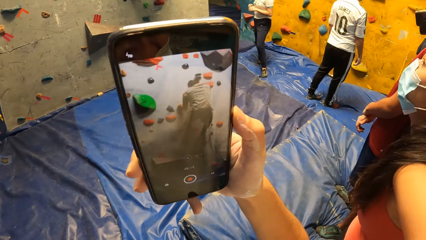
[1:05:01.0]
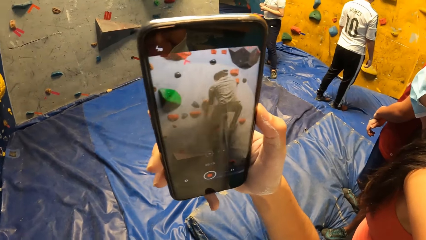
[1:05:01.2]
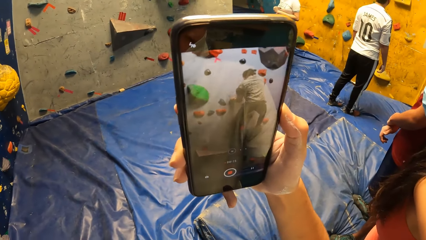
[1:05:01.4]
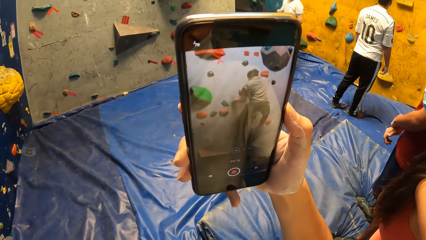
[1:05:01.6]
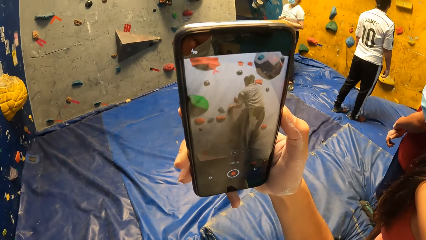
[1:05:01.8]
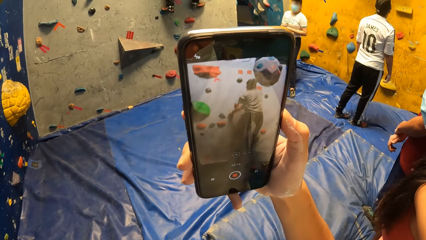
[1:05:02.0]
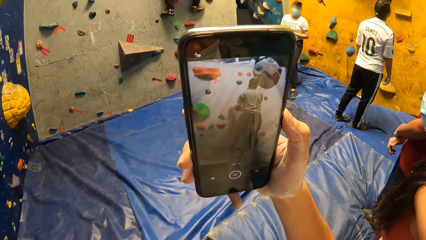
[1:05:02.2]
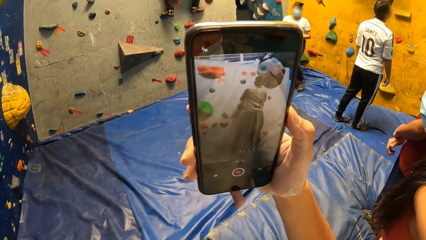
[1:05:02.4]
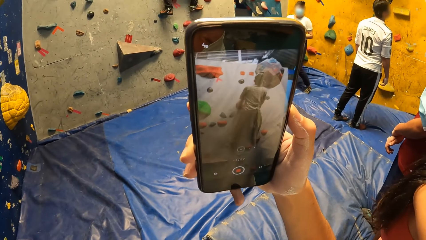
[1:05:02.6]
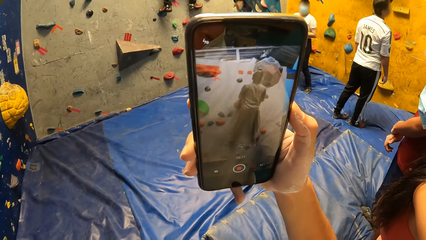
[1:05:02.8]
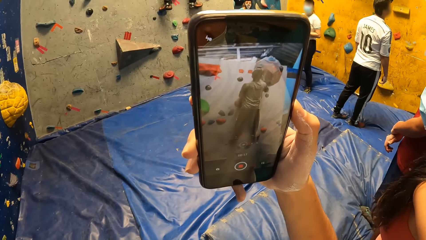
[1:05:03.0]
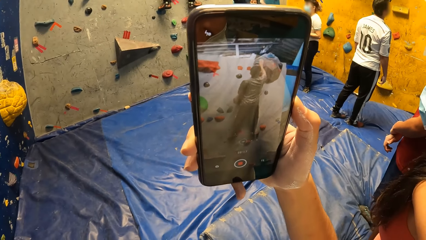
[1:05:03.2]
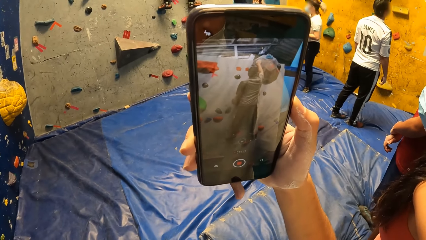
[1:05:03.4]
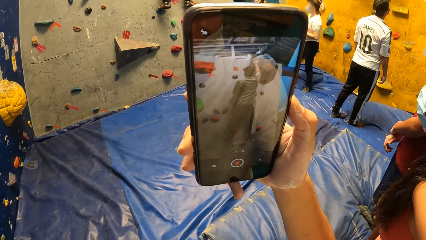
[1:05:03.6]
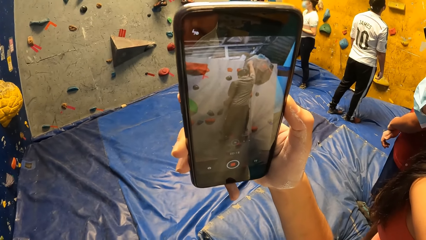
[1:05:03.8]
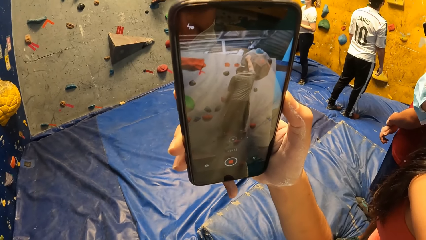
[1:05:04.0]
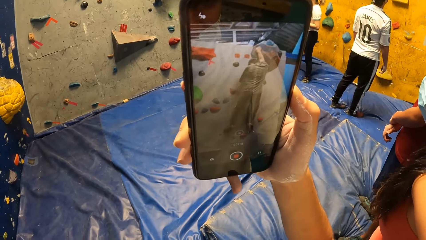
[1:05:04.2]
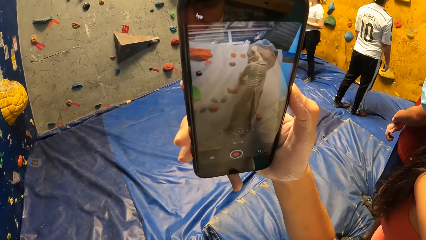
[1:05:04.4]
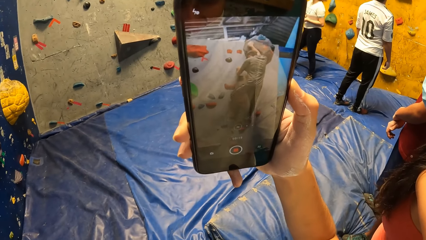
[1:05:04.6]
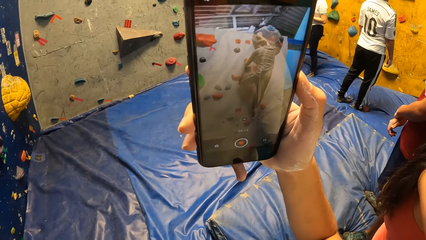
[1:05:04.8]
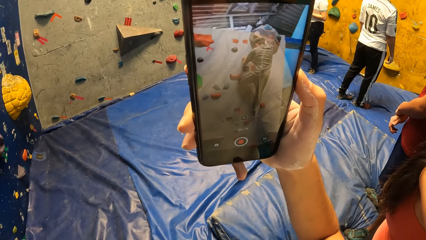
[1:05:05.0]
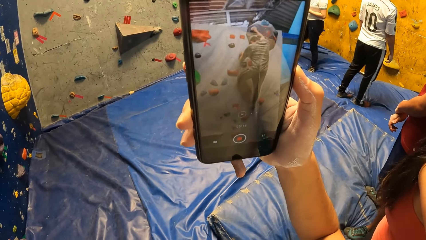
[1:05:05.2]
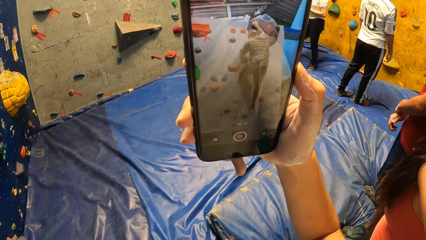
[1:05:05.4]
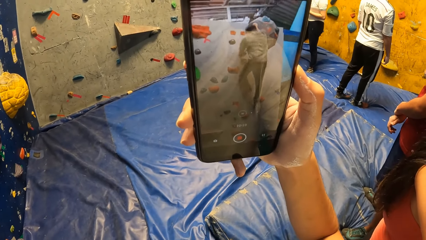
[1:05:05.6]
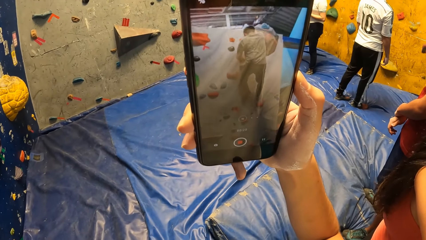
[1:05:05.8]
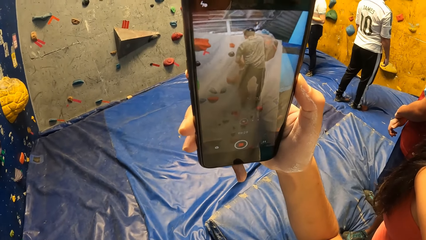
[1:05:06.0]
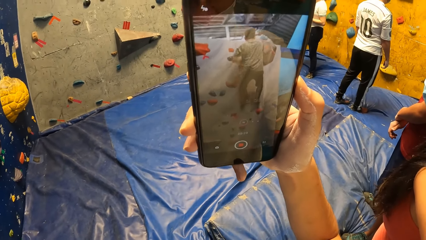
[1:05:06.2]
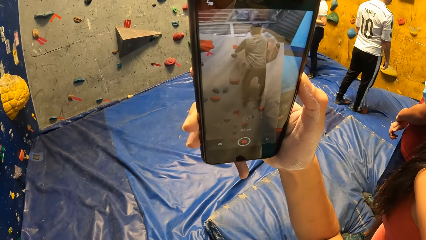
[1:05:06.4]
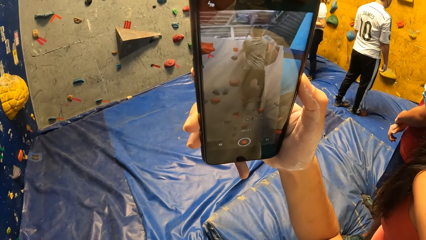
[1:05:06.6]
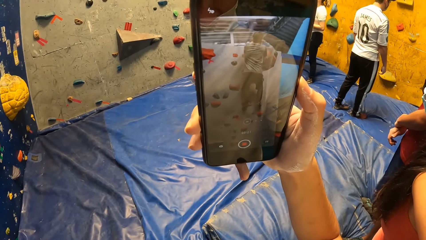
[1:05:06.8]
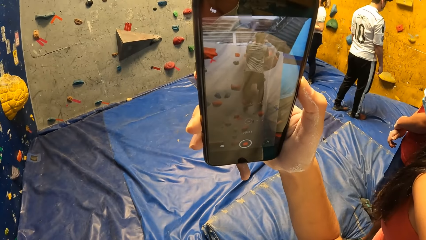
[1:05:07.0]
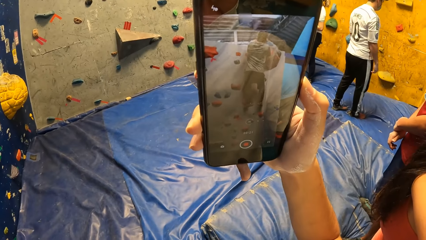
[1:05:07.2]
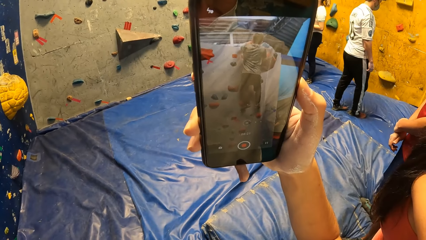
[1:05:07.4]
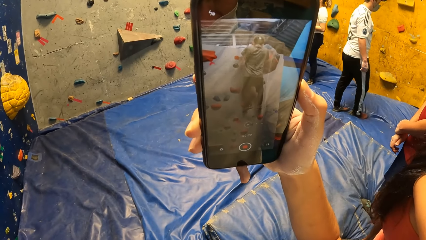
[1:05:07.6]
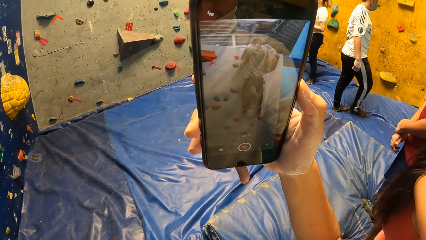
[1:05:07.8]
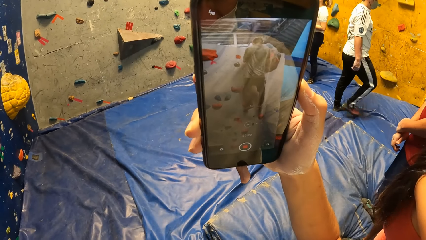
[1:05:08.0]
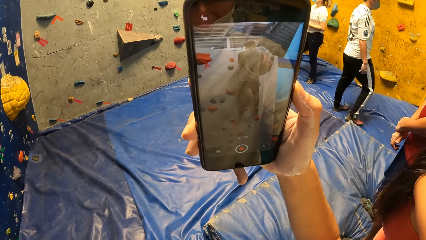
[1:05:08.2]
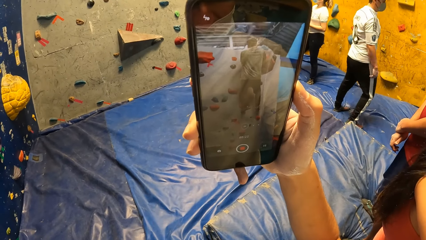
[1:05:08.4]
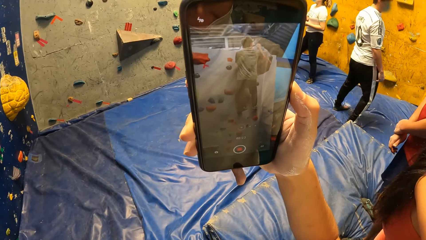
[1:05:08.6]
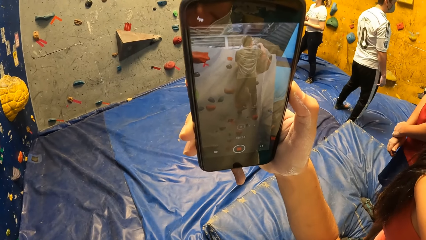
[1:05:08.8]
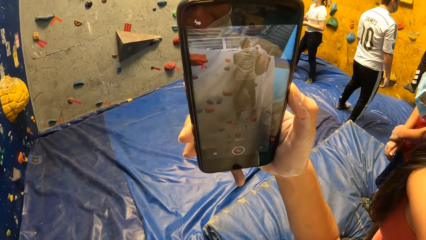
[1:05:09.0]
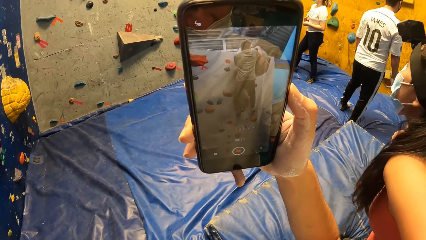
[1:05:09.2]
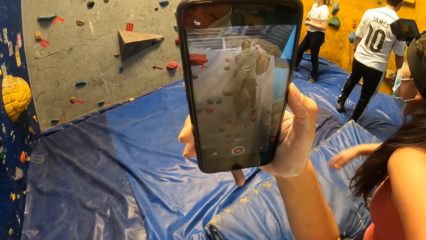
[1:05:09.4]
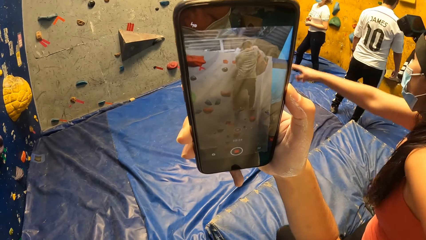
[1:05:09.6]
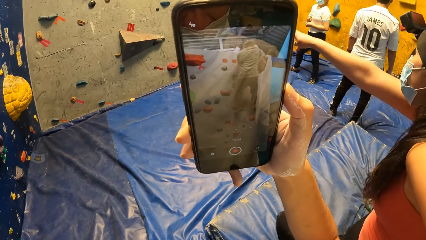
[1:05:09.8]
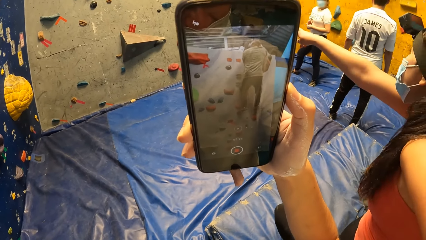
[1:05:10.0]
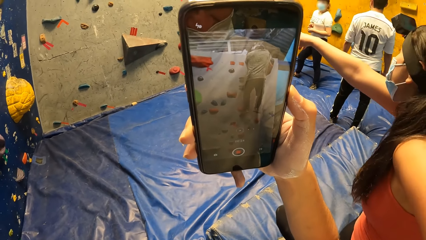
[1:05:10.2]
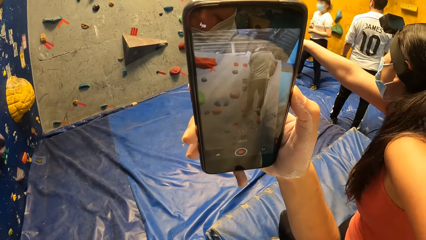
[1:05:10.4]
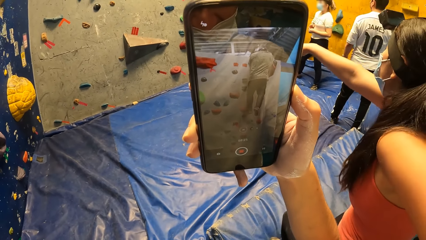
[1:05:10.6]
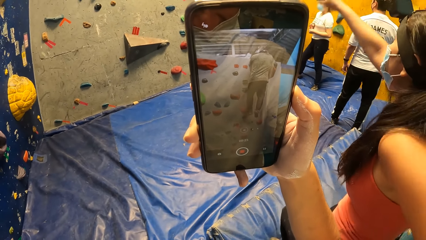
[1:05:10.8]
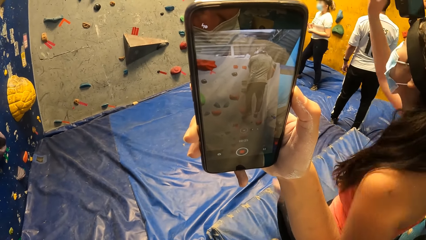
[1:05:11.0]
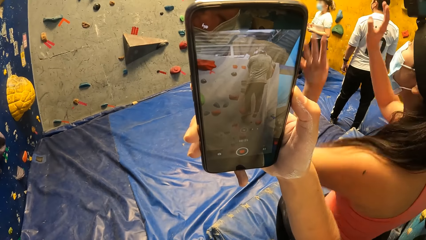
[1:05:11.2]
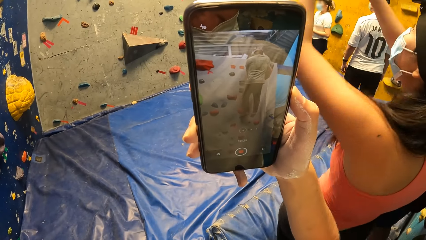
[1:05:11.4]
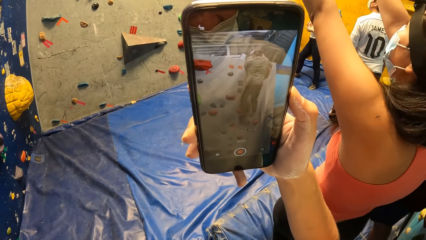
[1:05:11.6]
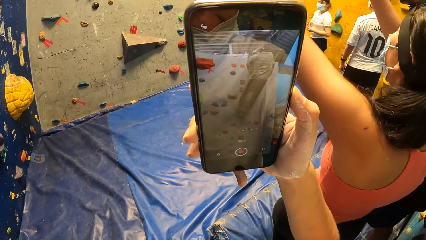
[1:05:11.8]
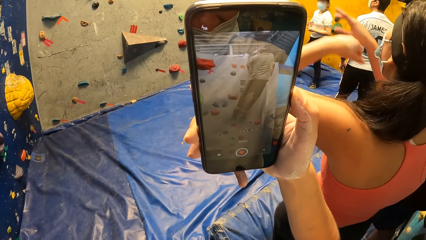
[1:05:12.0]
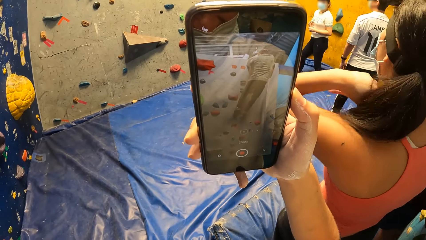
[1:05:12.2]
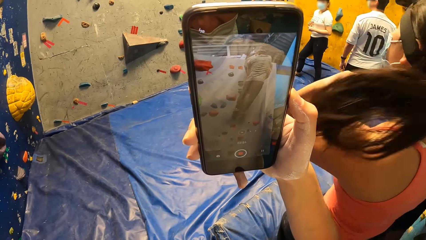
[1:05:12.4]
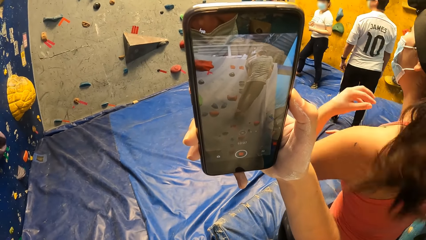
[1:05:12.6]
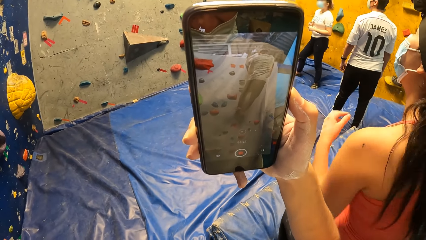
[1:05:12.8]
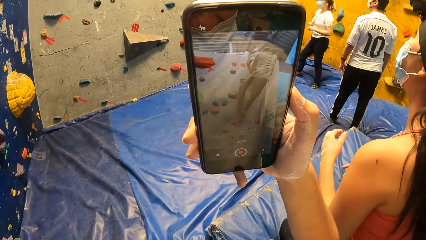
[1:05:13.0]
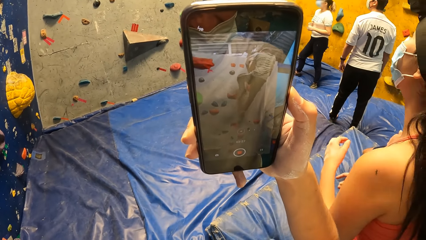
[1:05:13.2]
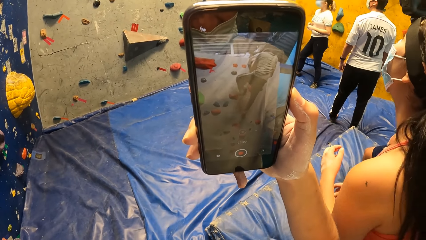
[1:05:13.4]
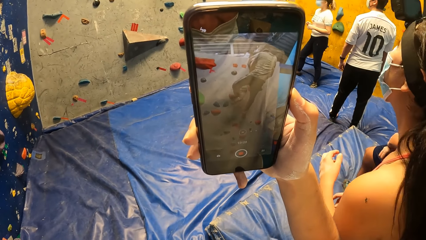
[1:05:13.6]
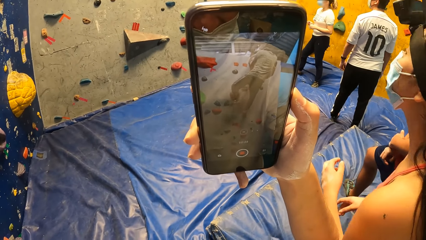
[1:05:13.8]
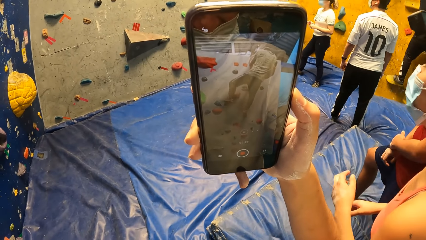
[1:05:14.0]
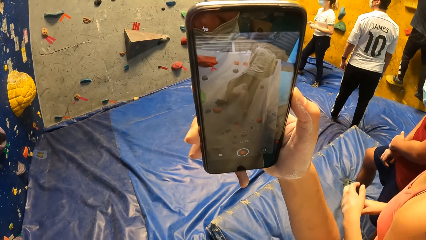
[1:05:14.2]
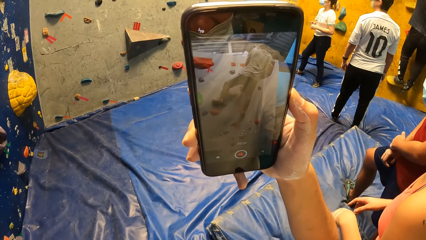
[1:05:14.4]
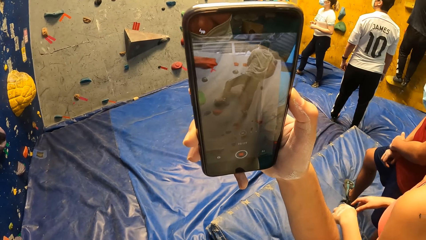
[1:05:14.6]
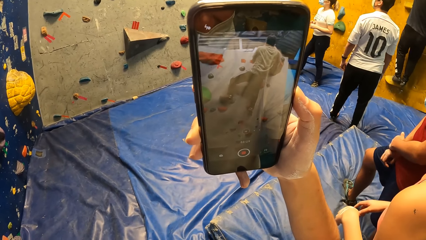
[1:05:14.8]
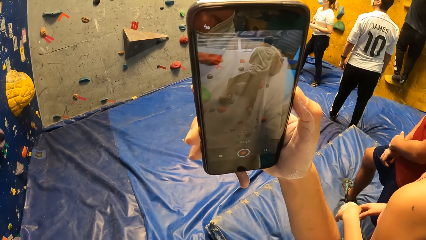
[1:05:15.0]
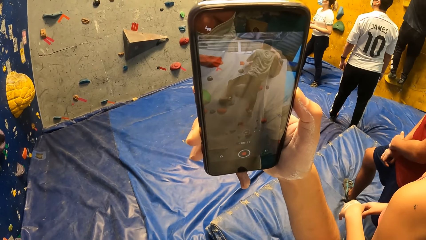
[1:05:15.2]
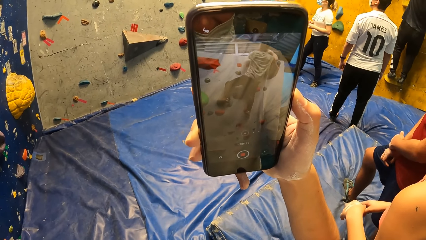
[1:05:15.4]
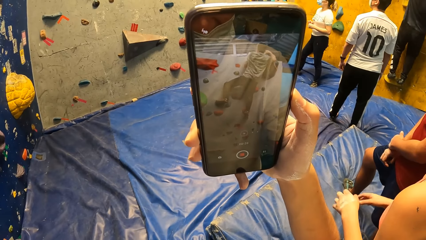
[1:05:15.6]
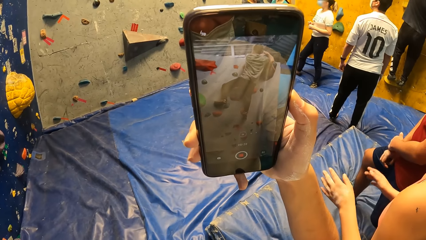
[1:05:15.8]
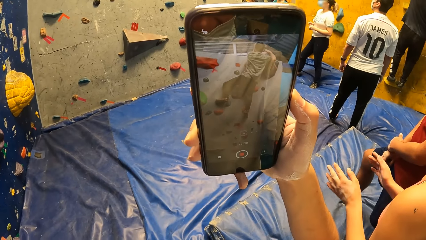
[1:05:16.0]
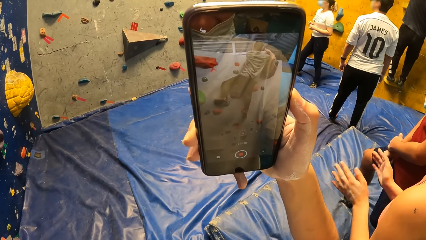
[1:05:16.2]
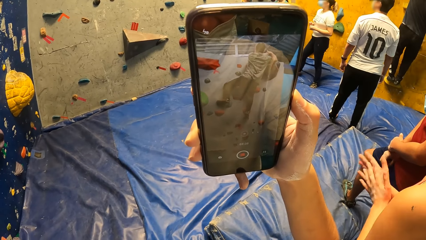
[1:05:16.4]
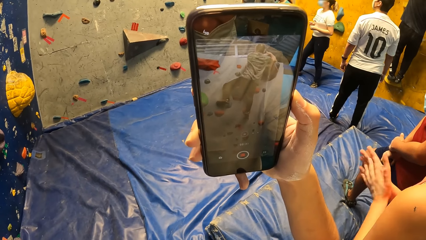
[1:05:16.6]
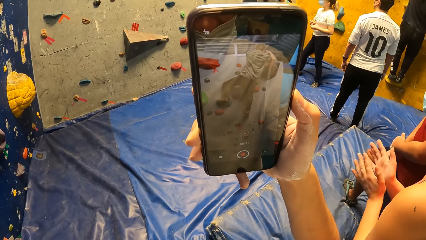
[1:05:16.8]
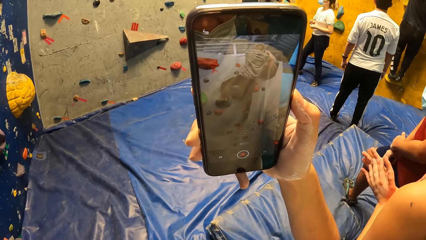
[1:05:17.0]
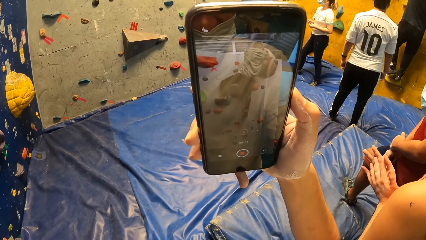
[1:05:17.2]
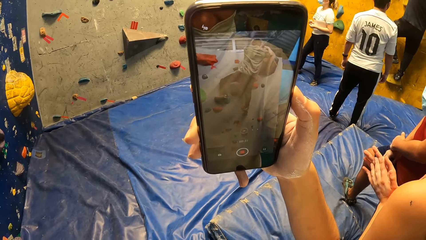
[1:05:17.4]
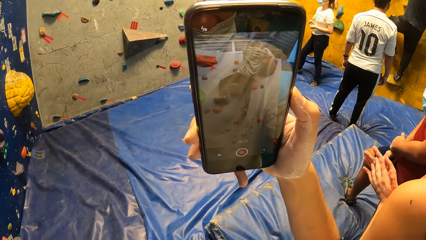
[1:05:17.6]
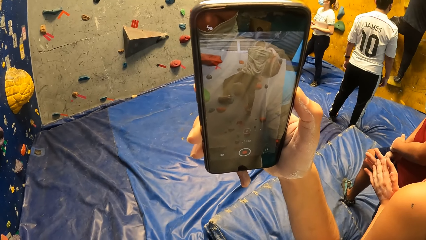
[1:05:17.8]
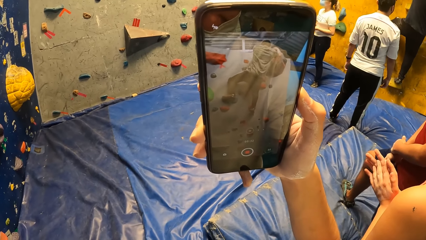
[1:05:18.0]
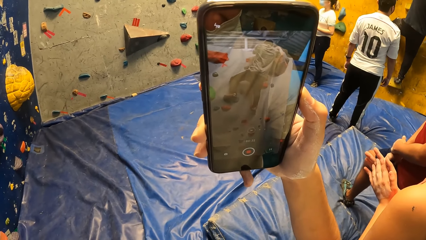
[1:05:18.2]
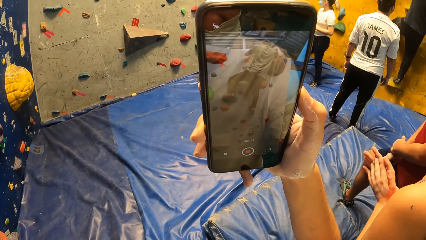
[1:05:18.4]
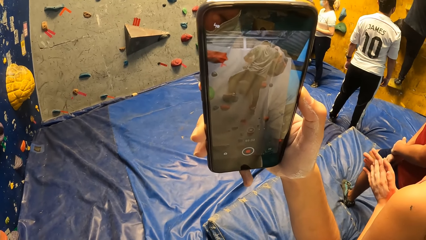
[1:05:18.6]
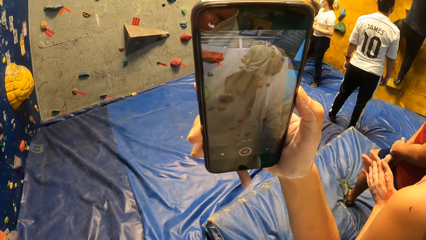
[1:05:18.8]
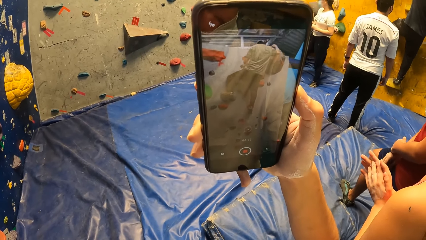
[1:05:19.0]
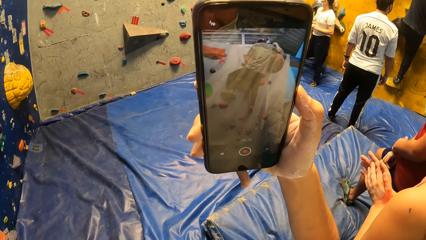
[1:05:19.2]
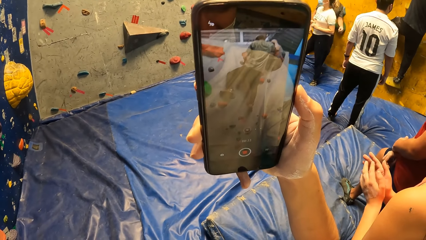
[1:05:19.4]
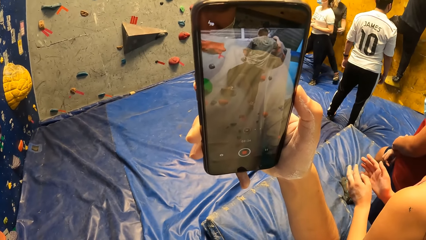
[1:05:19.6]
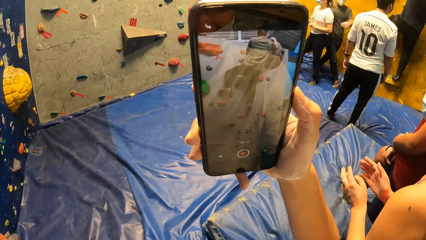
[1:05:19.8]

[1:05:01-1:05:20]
The woman swings her hair with her left hand. The man places his right leg on the crimp on the bouldering wall. The woman claps her hands.
